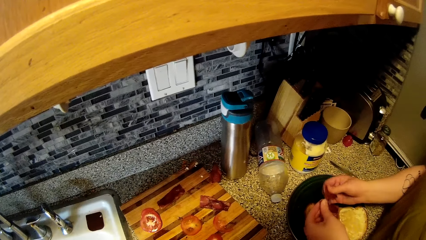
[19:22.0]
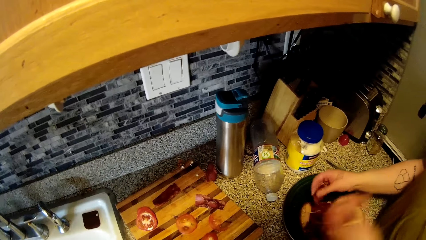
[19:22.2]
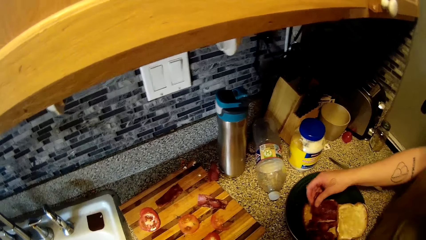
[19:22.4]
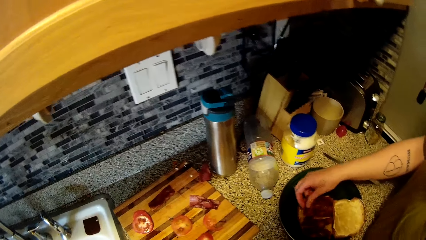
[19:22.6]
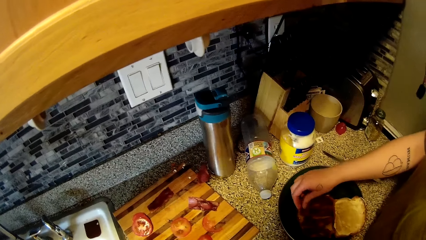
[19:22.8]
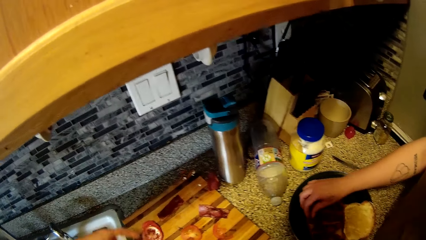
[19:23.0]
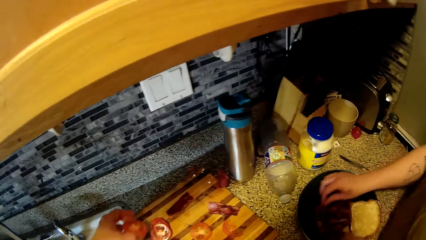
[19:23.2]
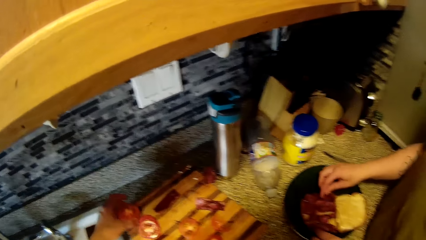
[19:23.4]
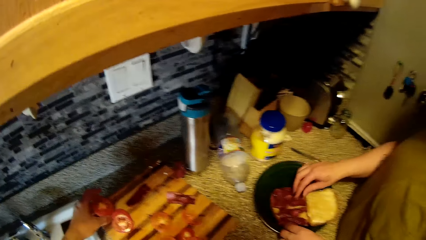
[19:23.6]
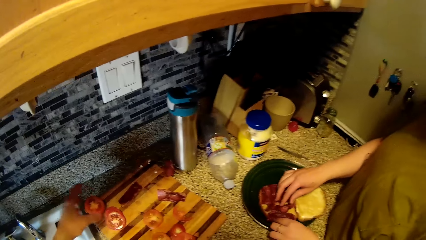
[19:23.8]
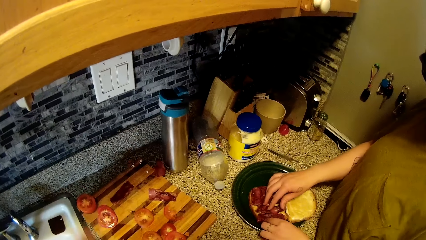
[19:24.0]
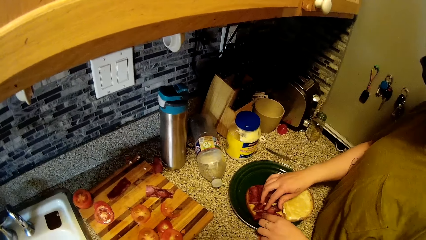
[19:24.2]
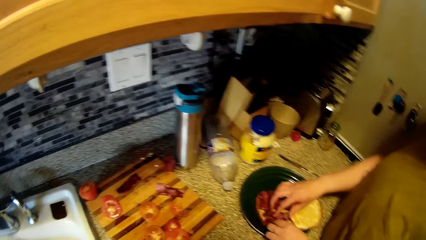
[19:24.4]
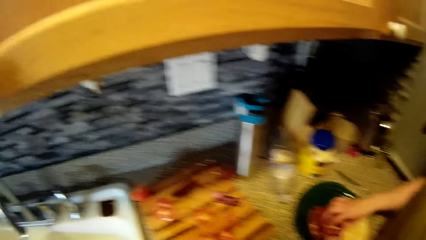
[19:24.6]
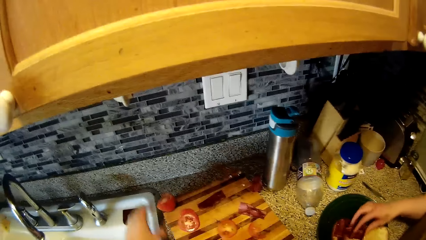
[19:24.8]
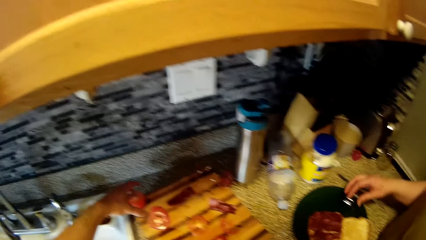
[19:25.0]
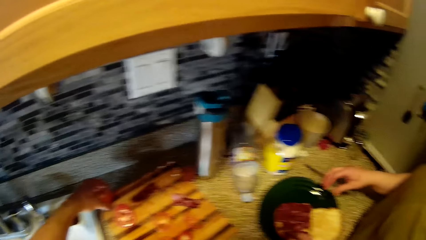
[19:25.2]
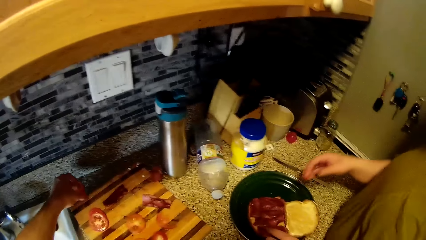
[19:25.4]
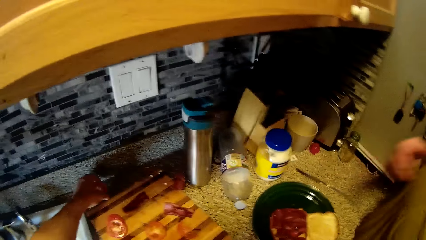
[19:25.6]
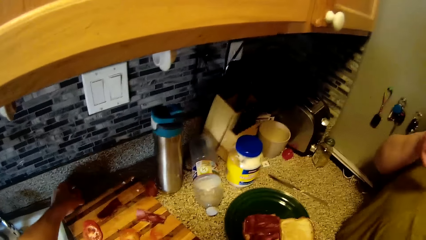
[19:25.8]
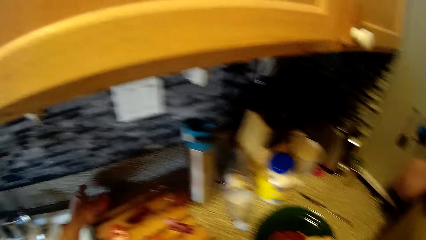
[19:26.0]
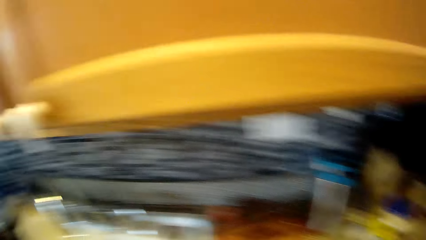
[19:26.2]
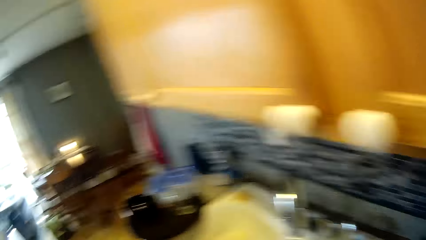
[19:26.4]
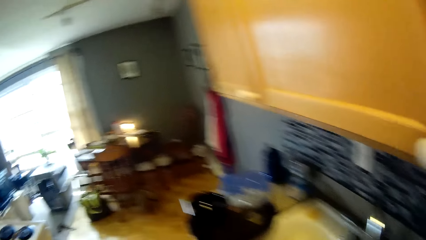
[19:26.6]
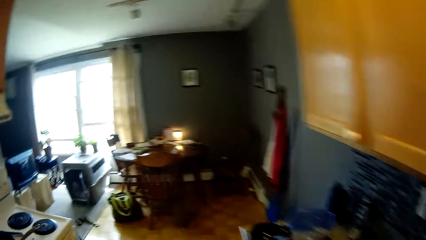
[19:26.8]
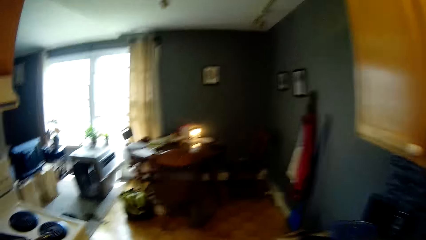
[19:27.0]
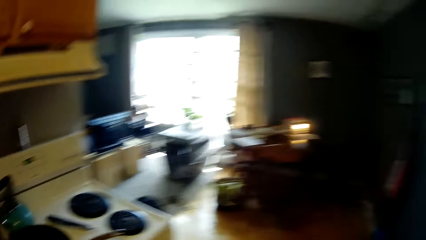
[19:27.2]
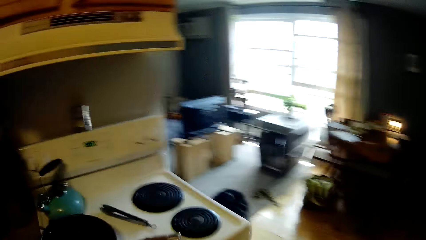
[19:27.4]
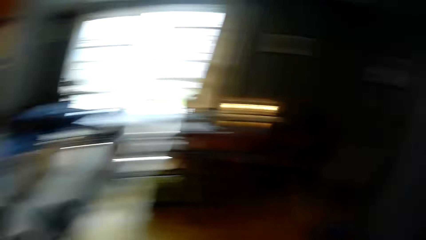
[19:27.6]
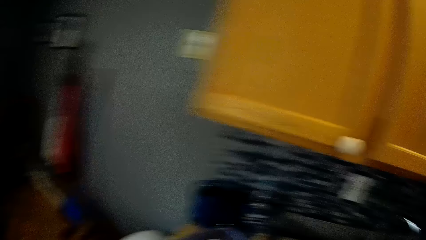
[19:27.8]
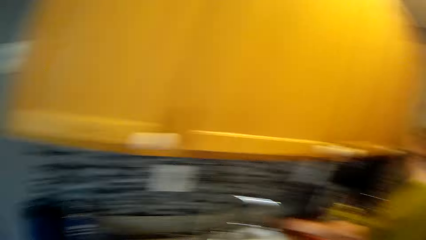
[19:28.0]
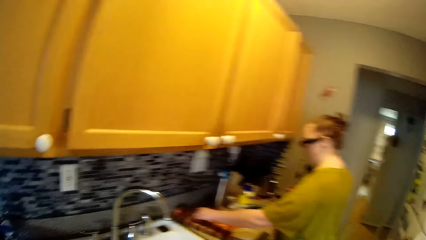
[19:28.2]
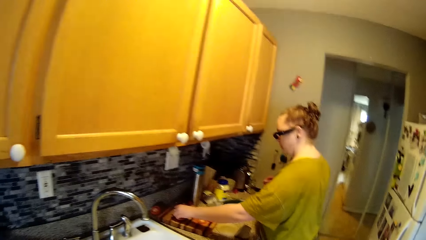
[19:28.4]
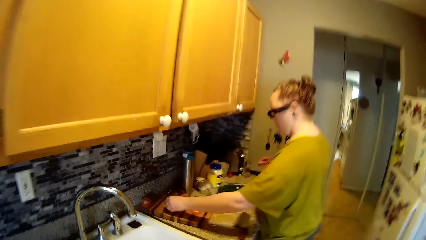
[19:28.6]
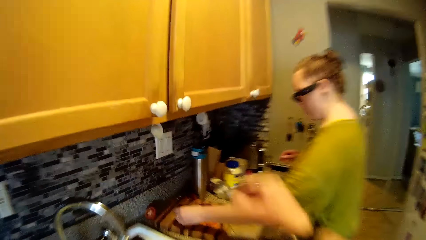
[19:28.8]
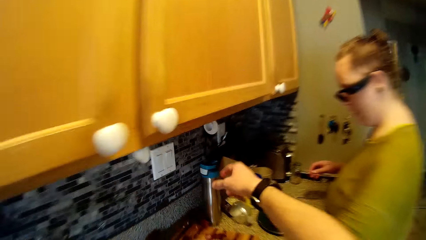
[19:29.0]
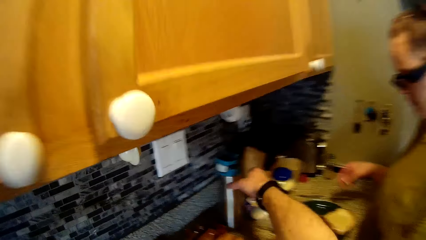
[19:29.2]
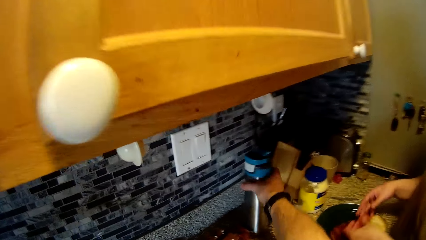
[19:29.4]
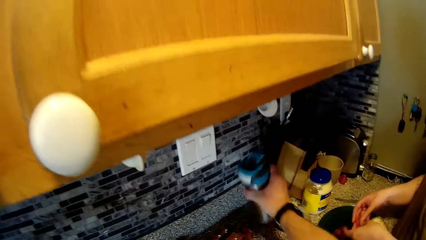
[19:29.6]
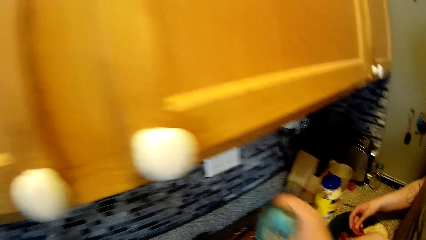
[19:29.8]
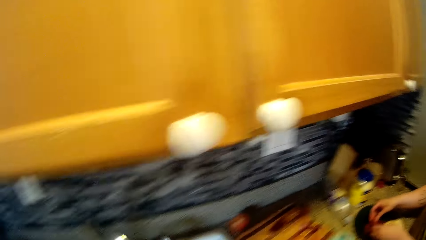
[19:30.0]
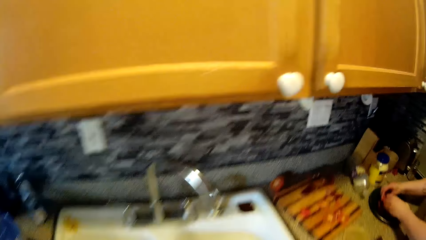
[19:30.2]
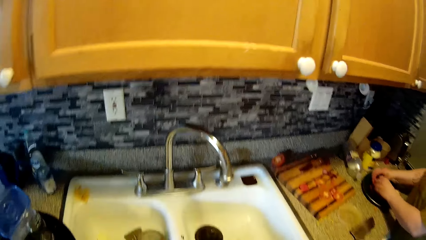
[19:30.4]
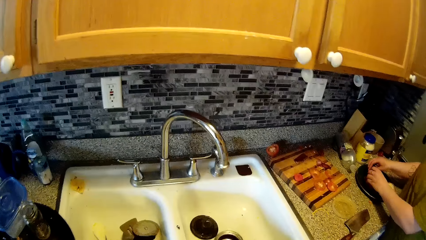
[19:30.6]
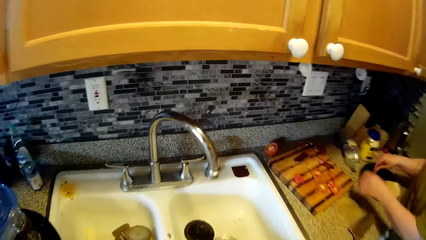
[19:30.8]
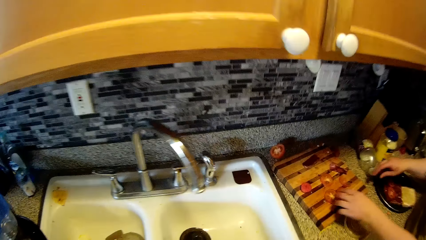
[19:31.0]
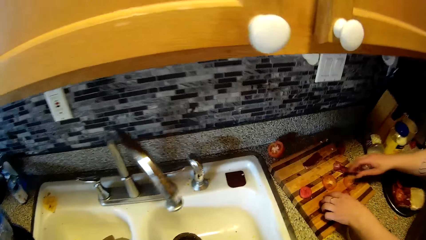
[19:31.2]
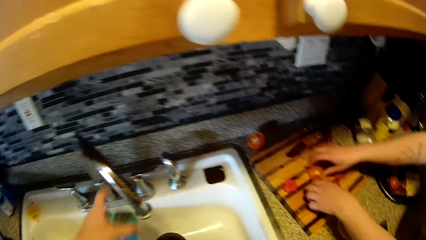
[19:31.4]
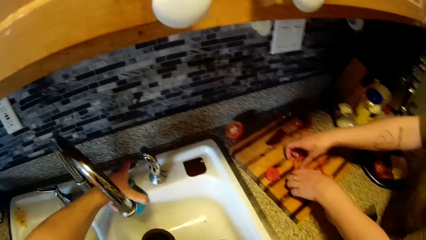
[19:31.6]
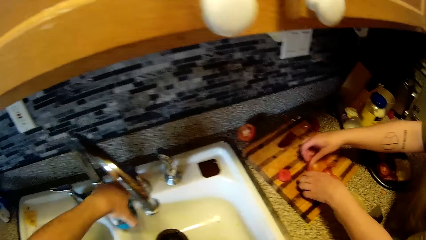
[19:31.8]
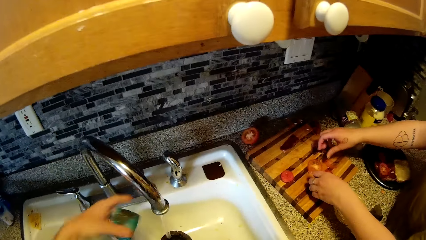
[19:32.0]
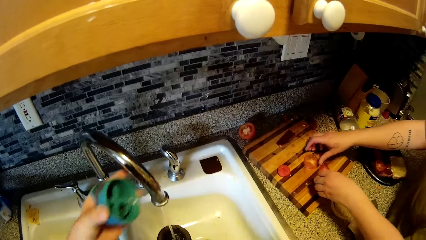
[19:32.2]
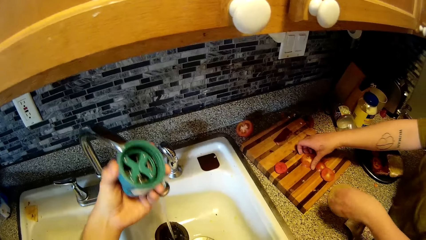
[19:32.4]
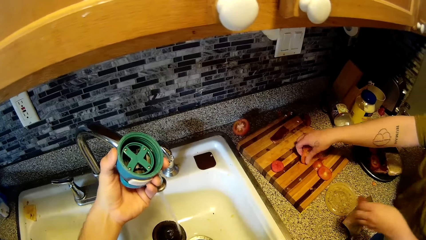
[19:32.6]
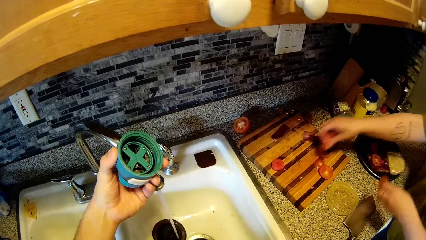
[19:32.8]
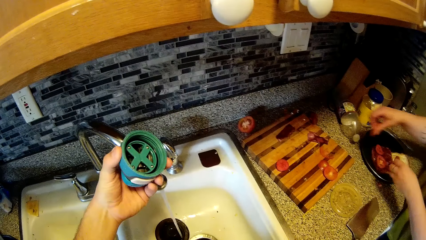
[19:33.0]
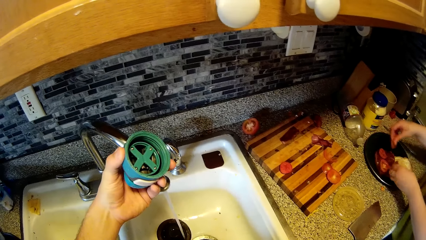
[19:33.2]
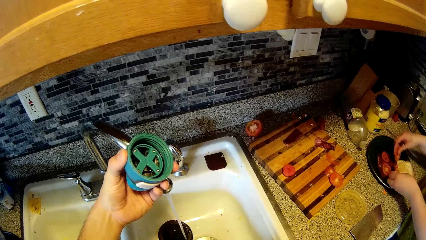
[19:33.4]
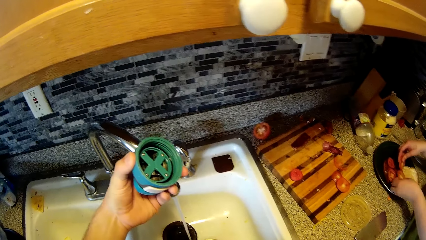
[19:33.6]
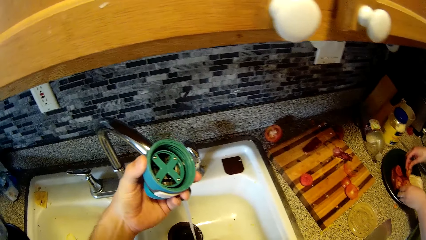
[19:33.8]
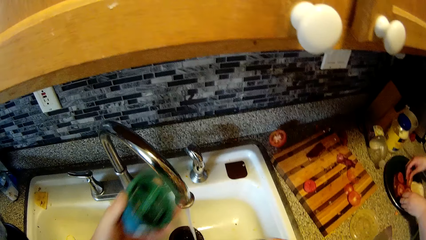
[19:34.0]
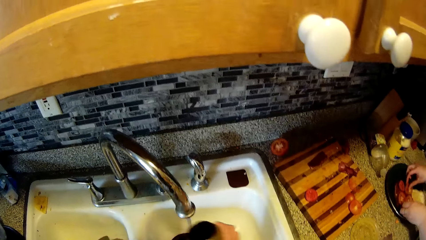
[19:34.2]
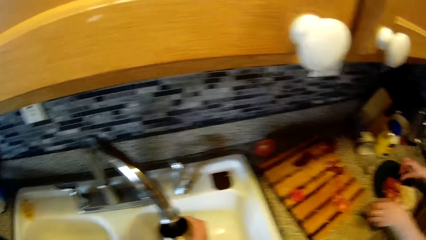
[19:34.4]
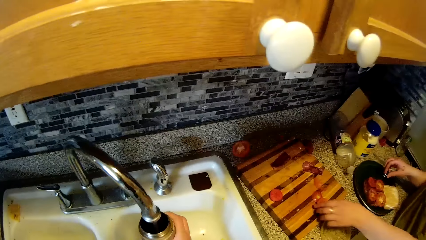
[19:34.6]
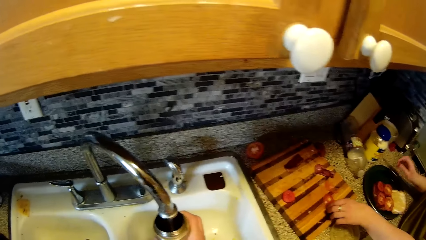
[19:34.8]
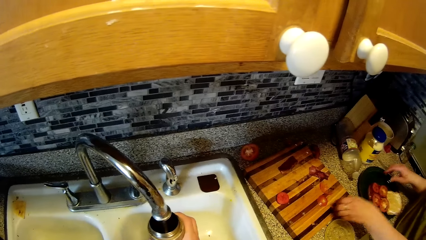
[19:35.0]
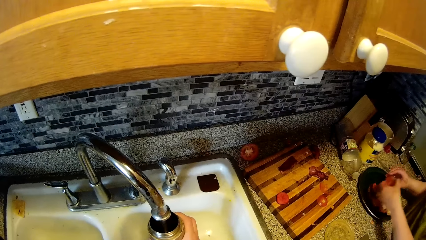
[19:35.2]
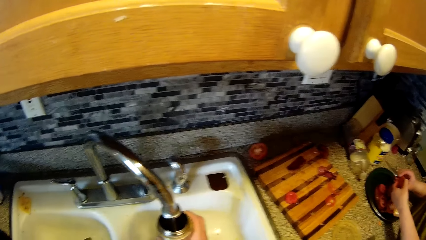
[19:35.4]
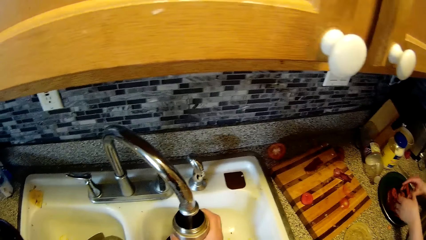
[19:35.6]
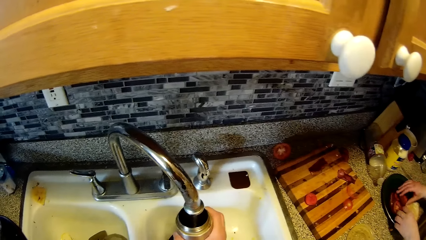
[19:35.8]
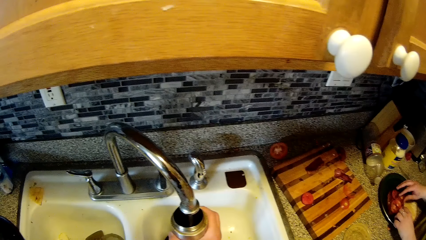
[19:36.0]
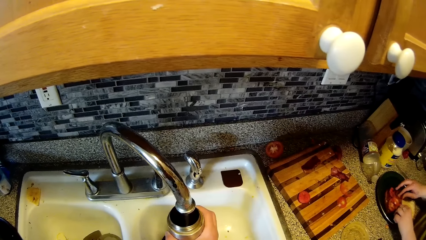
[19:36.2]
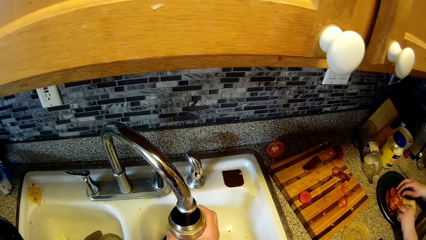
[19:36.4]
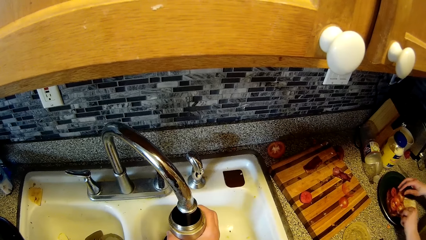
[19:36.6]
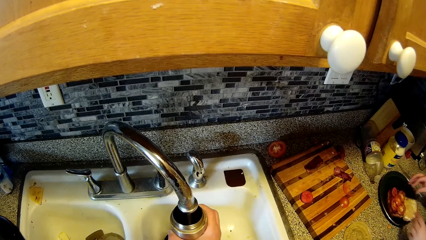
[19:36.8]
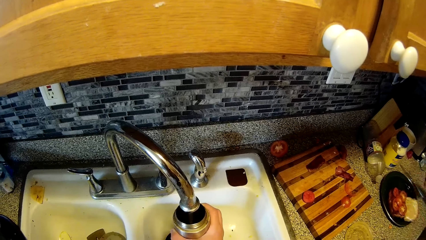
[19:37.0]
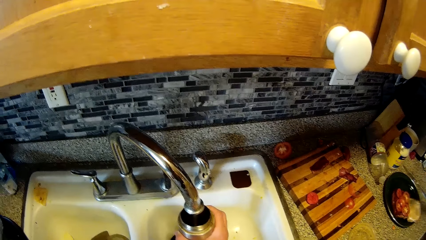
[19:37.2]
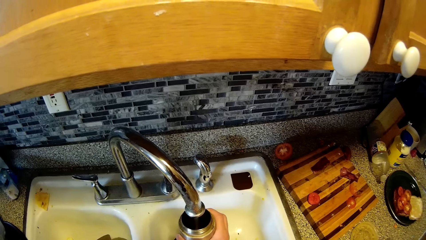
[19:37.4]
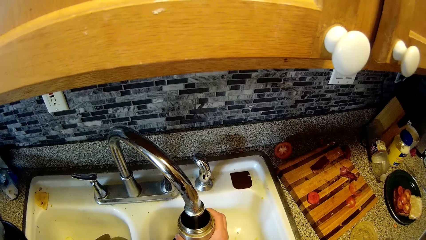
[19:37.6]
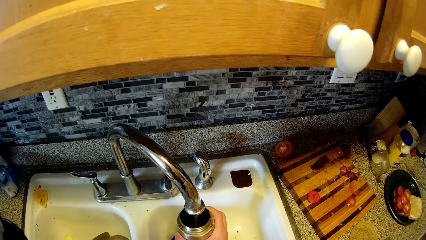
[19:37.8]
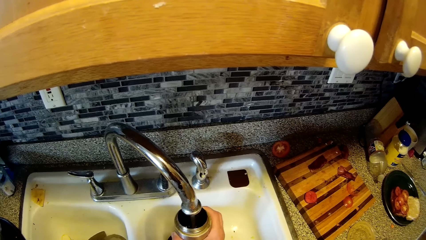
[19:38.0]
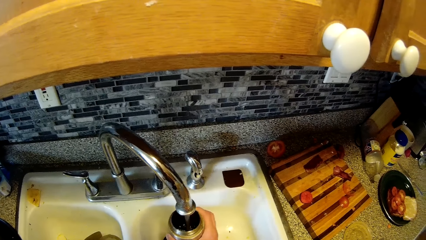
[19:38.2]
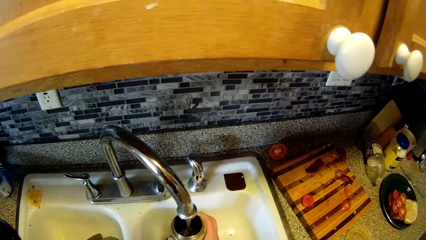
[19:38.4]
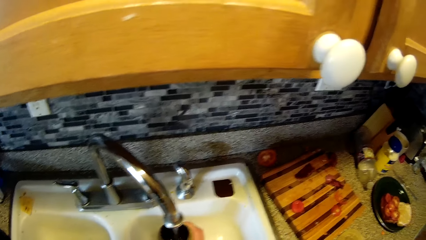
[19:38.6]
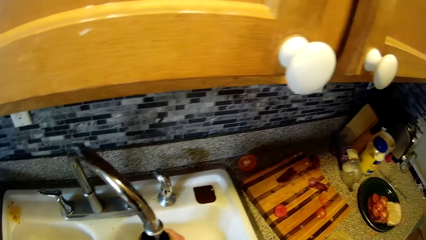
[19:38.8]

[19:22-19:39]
The woman puts a piece of bacon in her mouth with her left hand. The woman drops the half-cut tomato in her left hand on the edge of the wooden chopping board on the kitchen countertop. The camera wearer puts the half-cut tomato on the kitchen countertop with his left hand. The woman raises her left hand to her mouth. The woman takes a sliced tomato on the wooden chopping board on the kitchen countertop with her left hand. The camera wearer carries the stainless flask on the kitchen countertop with his right hand. He picks up the flask. The woman puts the sliced tomato on the toast on the green ceramic plate on the kitchen countertop with both her hands. The woman takes slices of tomatoes on the wooden chopping board on the kitchen countertop with both her hands. The camera wearer opens the tap of the double kitchen sink with his left hand. He fetches water into the stainless flask in his right hand. He raises the tap of the double kitchen sink with his left hand. The woman puts the slices of tomatoes on the toast on the green ceramic plate on the kitchen countertop with both her hands. The camera wearer removes his left hand from the tap of the double kitchen sink. The woman takes a sliced tomato on the wooden chopping board on the kitchen countertop with her left hand. The woman puts the slices of tomatoes on the toast on the green ceramic plate on the kitchen countertop with both her hands.
